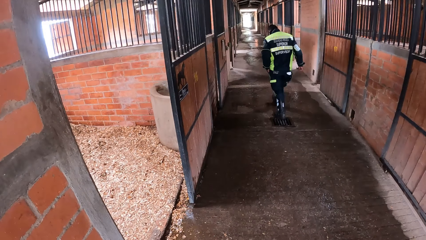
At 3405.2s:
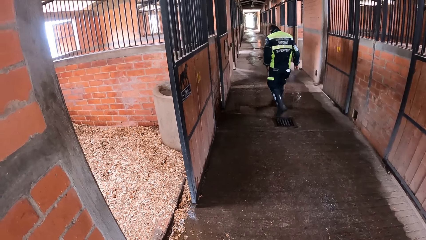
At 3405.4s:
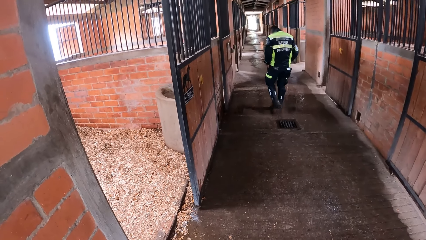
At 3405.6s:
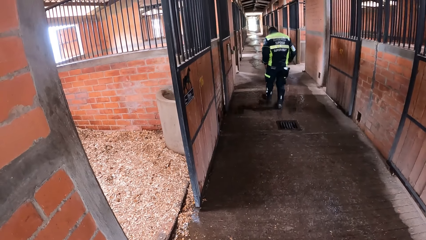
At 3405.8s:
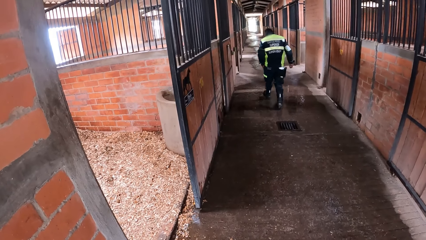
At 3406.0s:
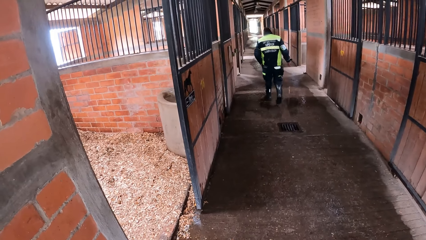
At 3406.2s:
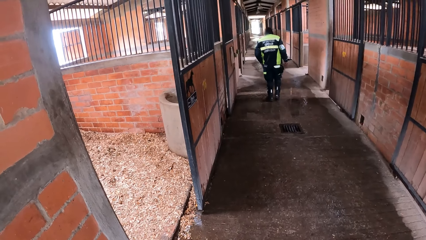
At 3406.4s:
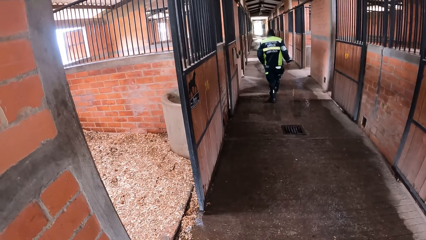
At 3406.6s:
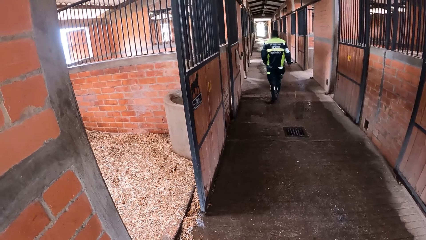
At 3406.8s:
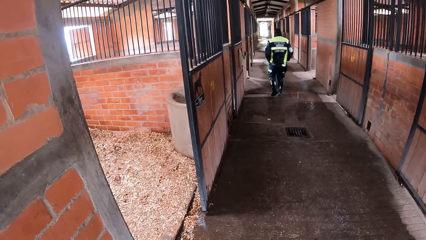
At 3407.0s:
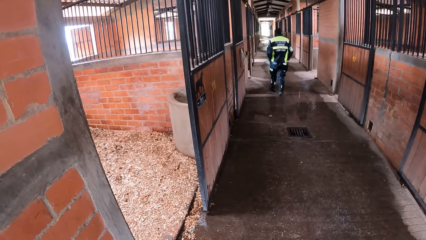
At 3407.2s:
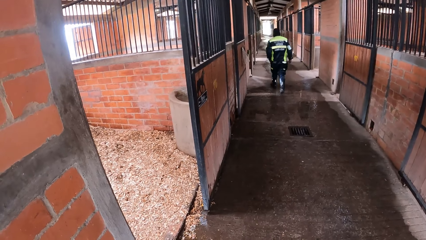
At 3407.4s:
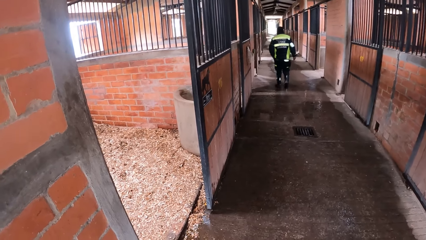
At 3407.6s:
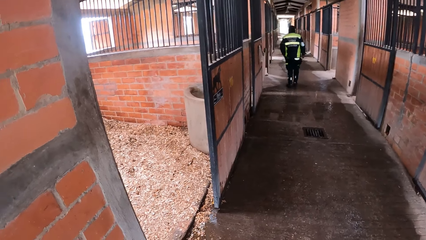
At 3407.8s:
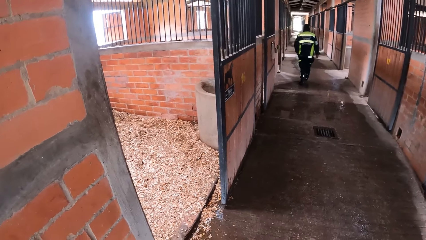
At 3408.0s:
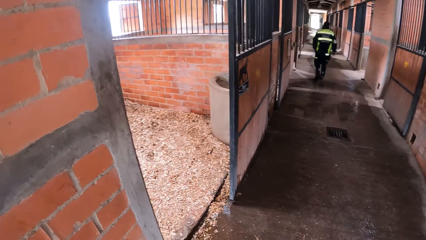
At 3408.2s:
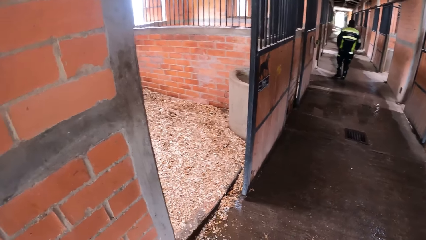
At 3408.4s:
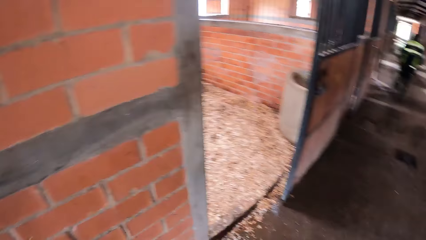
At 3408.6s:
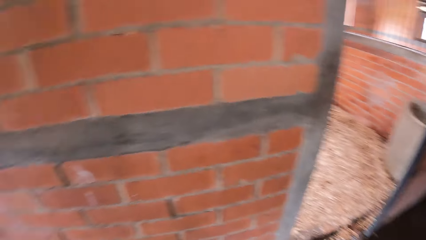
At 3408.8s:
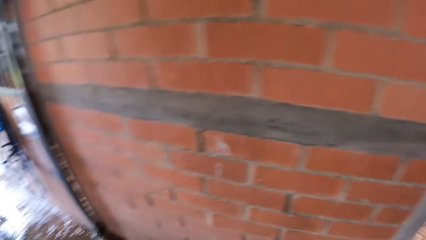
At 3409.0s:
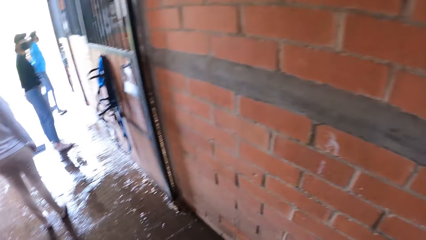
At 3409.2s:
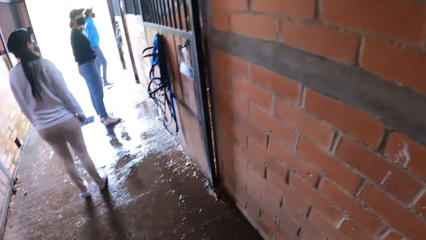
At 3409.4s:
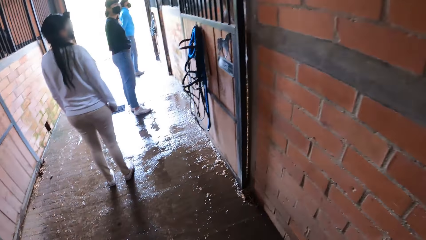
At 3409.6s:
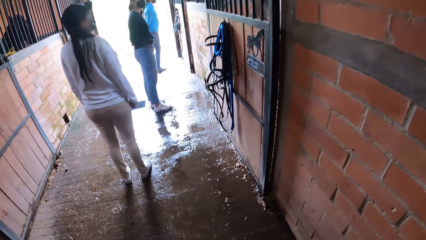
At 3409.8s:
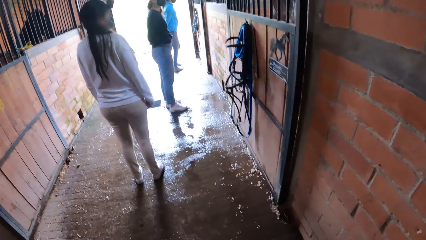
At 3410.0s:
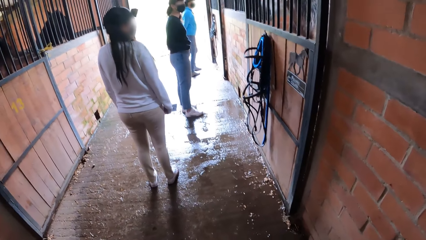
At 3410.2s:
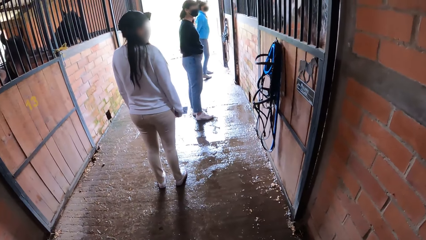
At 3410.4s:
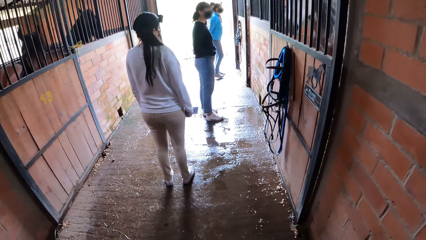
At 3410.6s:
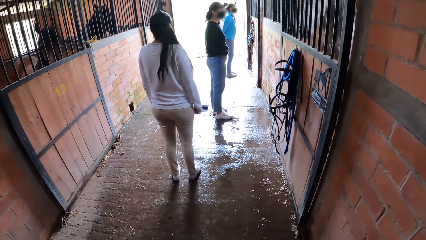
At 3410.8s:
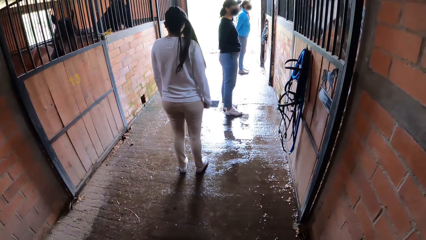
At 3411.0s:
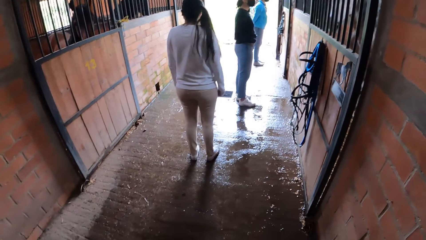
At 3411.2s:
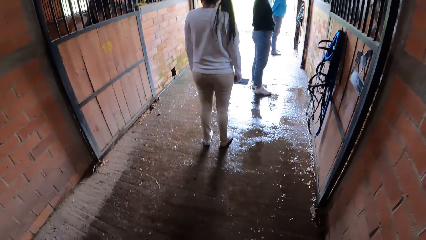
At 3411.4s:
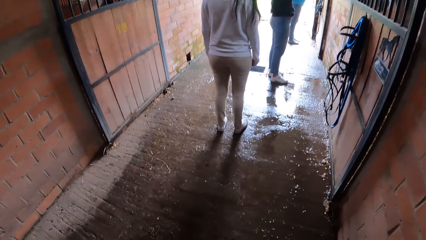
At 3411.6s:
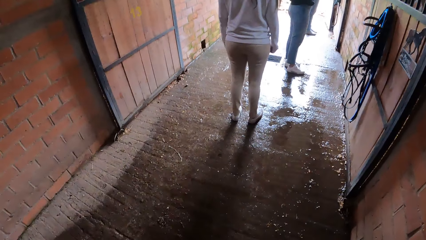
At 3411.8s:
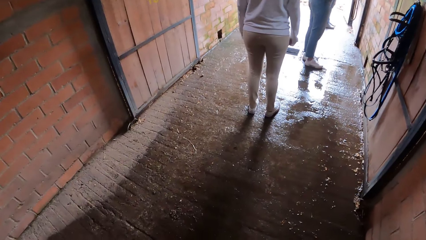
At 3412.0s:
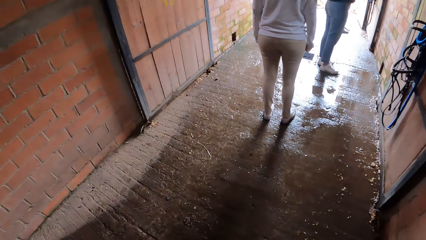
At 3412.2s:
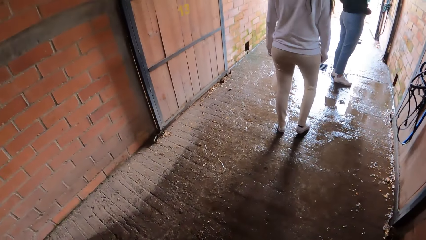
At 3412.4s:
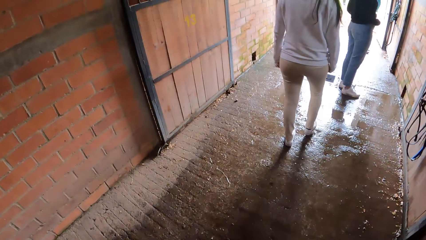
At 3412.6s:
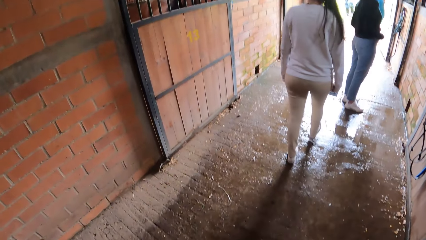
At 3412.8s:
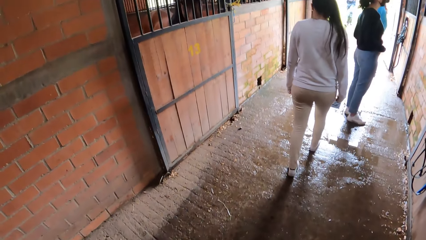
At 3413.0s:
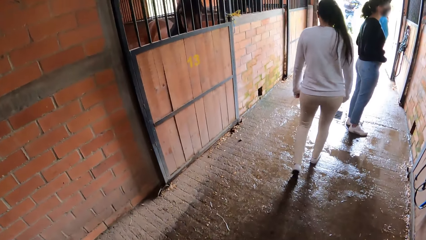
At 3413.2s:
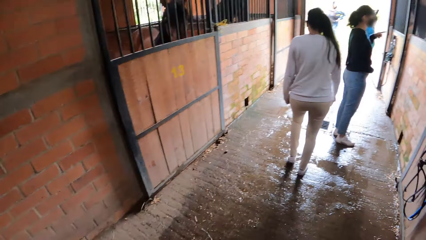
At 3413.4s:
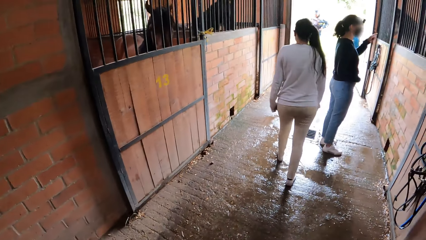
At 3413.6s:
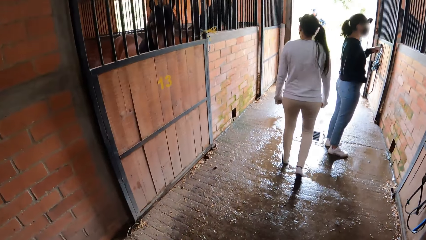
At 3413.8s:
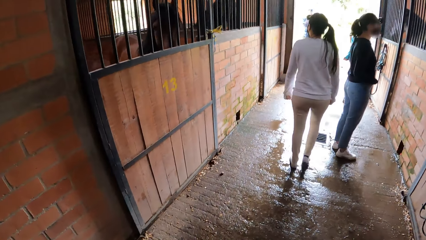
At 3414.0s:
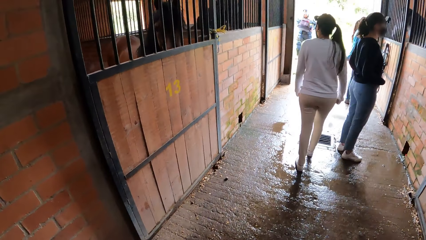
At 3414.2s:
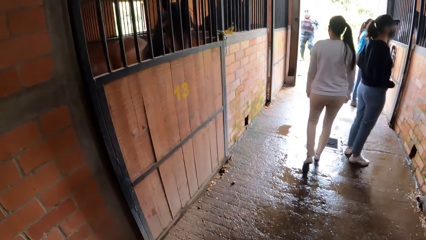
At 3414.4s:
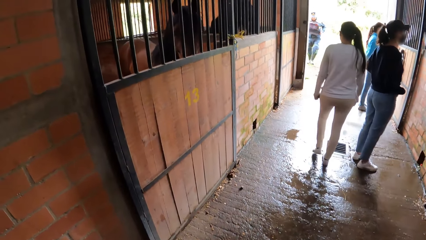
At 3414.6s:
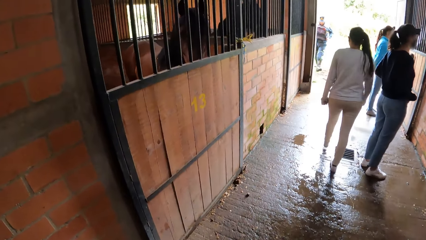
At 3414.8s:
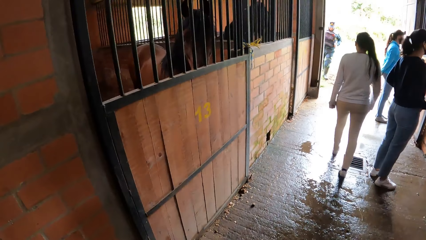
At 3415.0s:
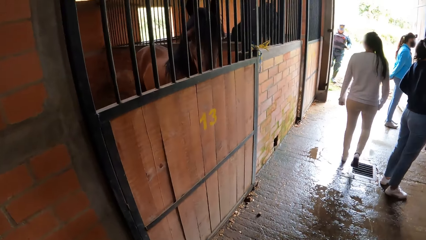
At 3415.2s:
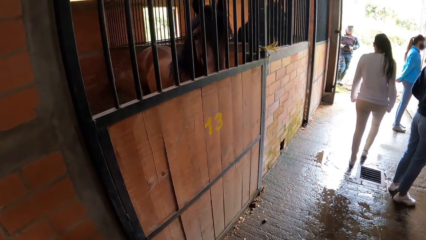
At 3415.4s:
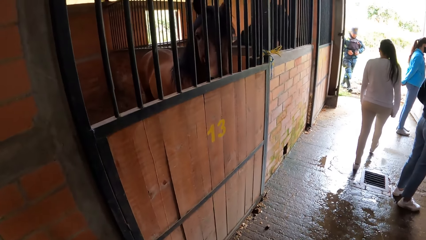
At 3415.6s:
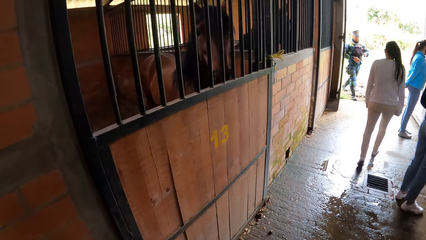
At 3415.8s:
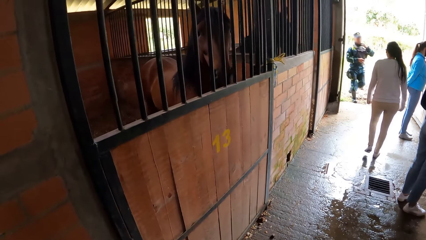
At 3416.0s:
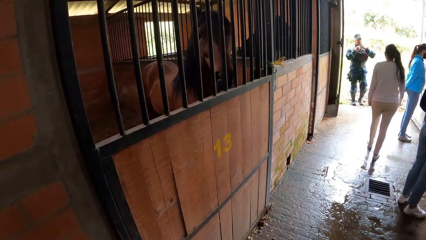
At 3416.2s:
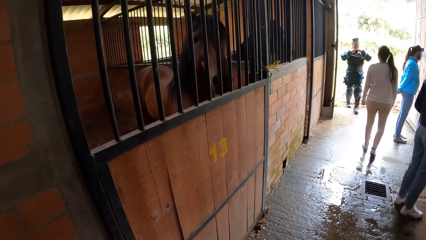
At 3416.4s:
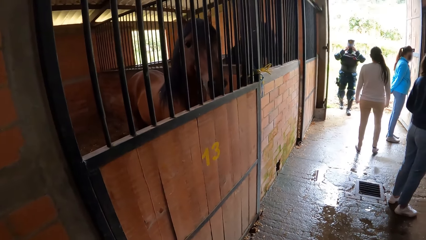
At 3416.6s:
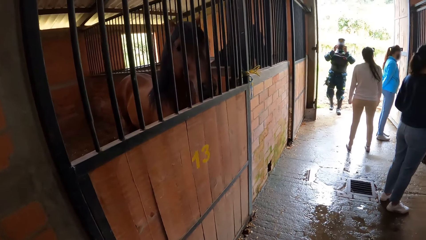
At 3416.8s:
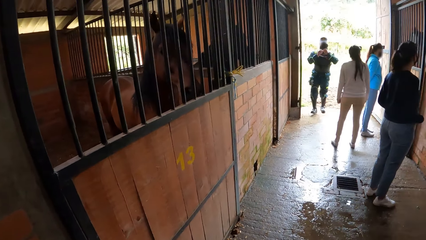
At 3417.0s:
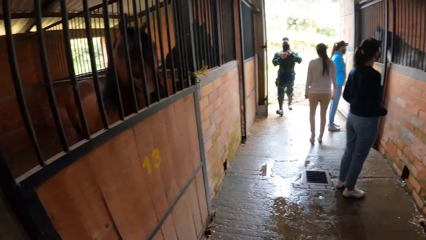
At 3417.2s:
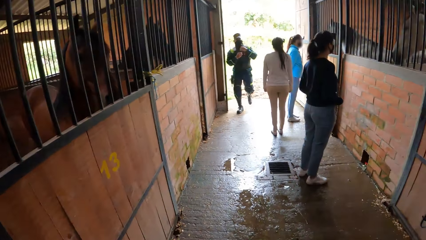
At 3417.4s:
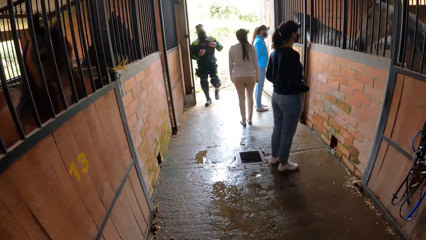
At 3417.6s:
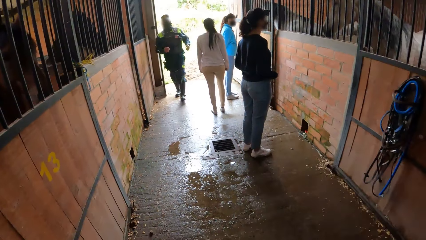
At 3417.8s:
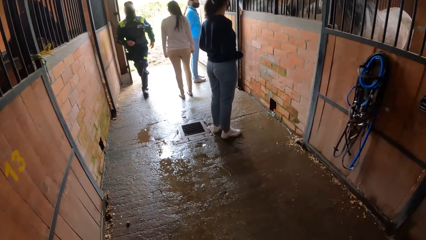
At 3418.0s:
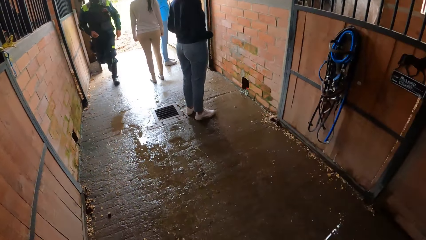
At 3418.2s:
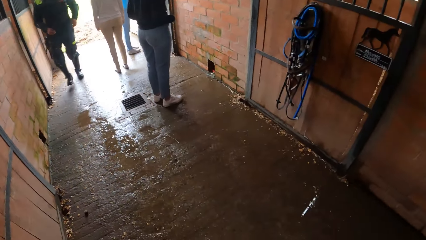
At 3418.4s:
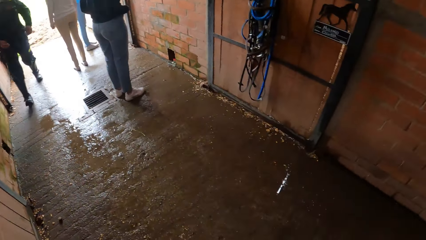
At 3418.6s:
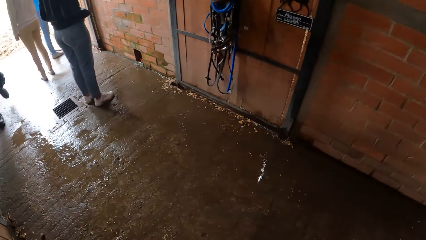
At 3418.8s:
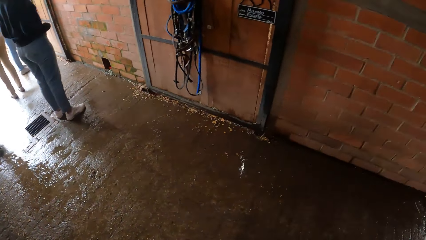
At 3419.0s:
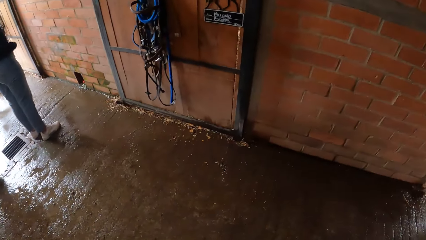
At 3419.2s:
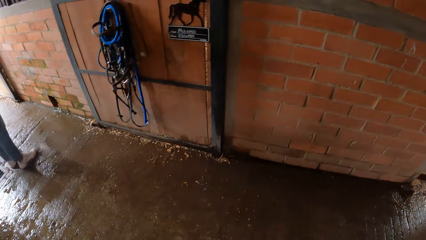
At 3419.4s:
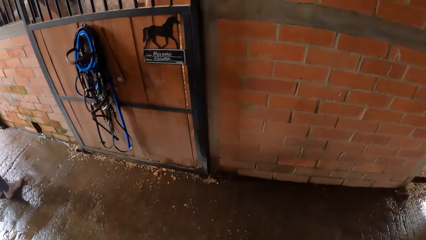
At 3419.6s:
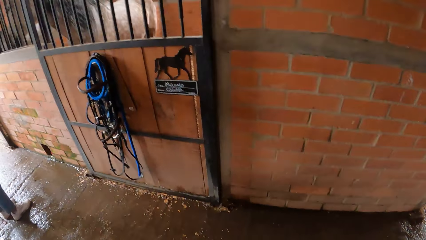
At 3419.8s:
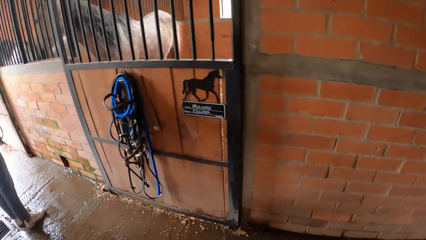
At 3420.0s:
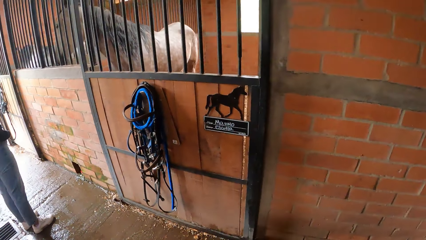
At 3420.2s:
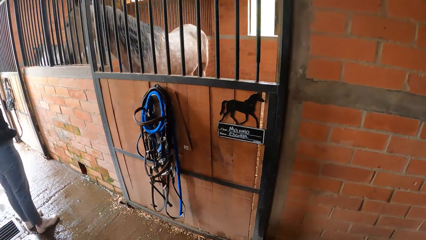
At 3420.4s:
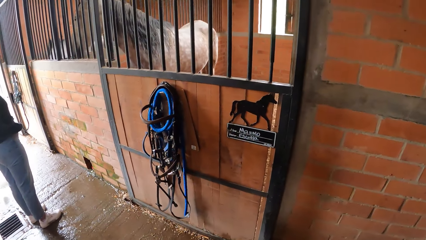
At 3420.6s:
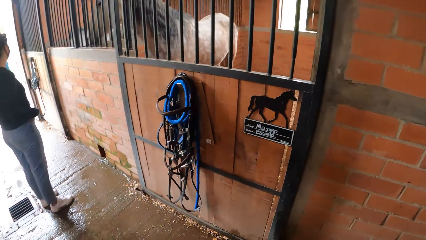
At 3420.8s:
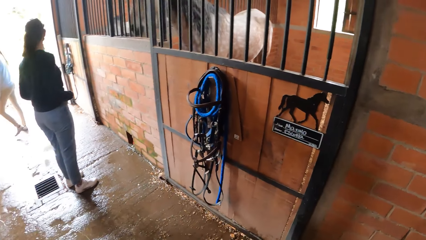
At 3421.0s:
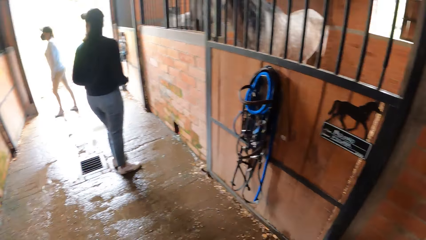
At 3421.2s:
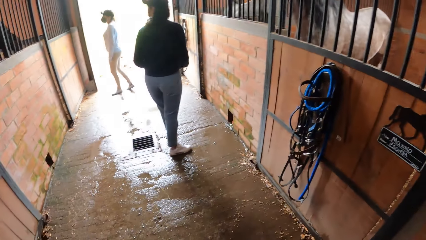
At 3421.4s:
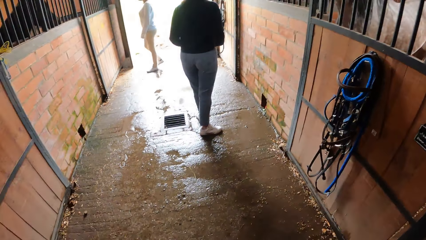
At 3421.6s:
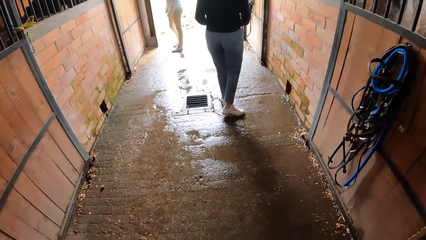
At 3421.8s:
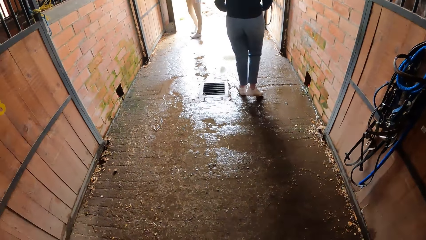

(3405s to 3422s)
The camera wearer looks in the corridor. They turn around and step forward. A man steps into the hallway in the stable. The camera wearer looks at the horse.
